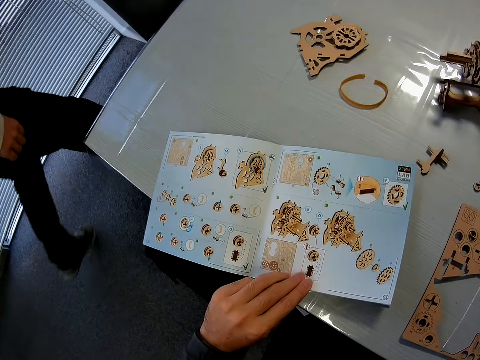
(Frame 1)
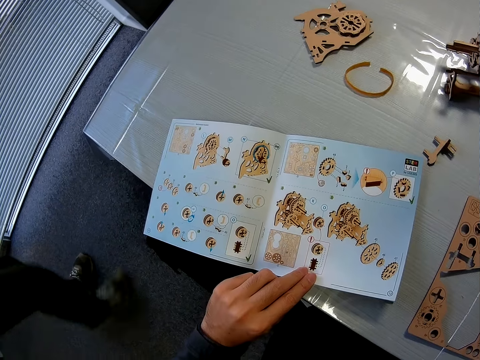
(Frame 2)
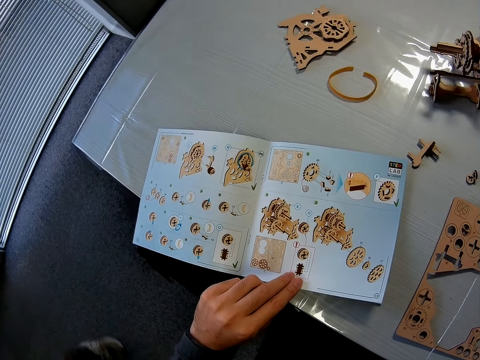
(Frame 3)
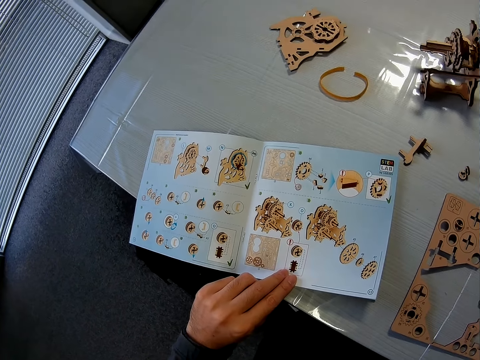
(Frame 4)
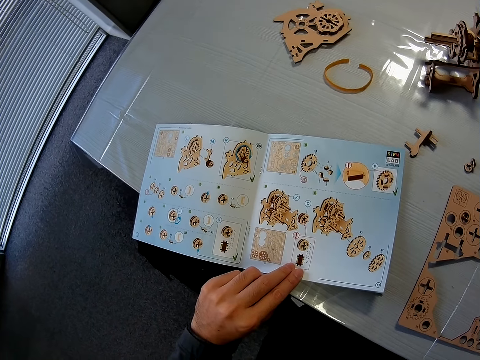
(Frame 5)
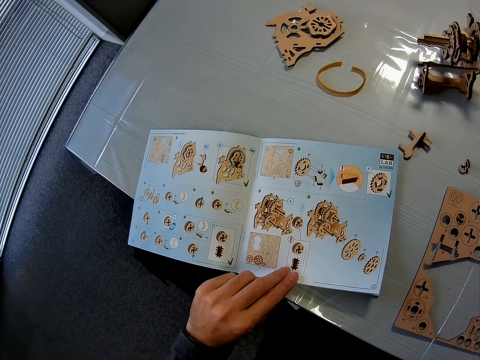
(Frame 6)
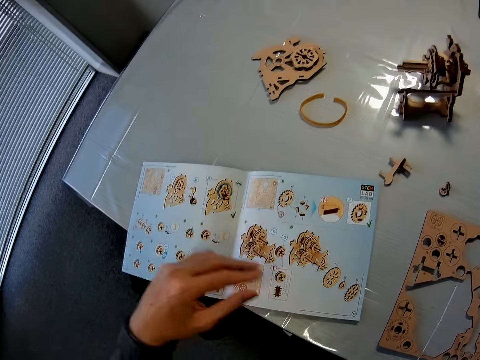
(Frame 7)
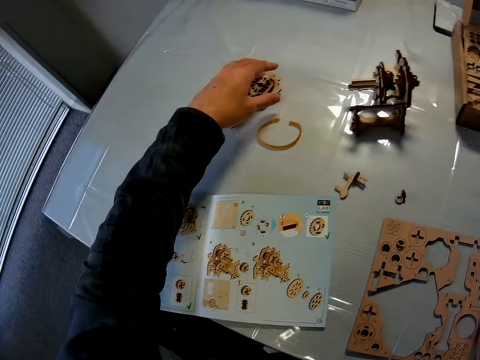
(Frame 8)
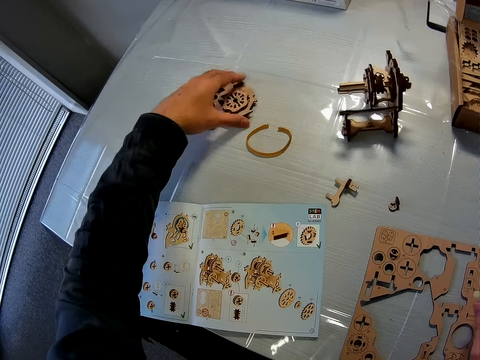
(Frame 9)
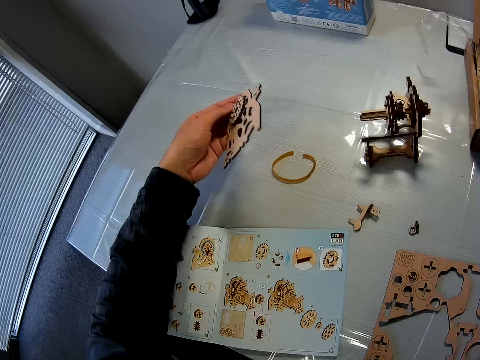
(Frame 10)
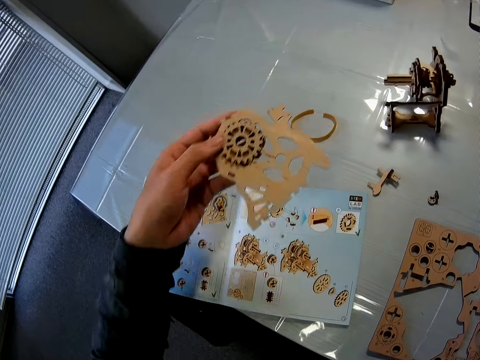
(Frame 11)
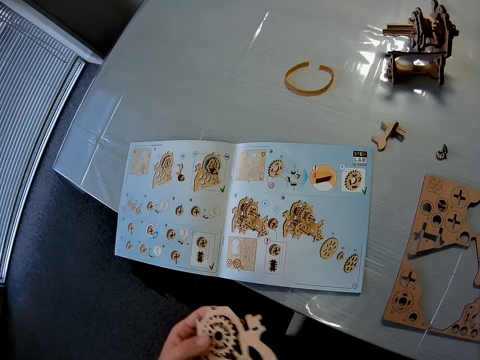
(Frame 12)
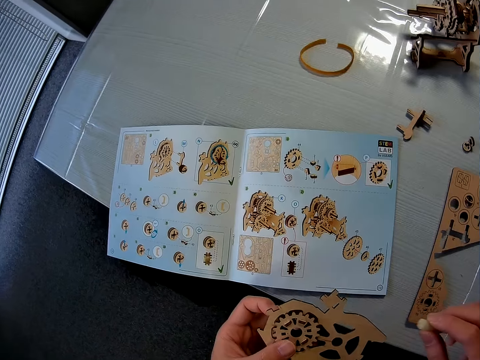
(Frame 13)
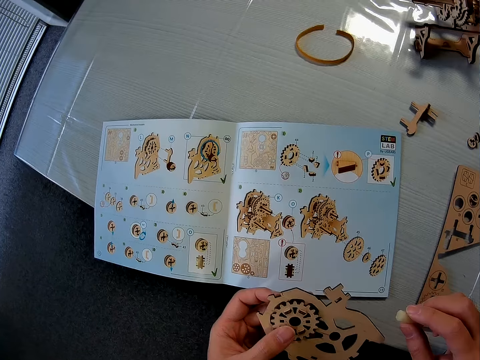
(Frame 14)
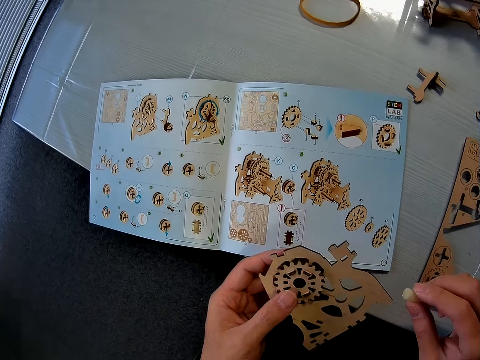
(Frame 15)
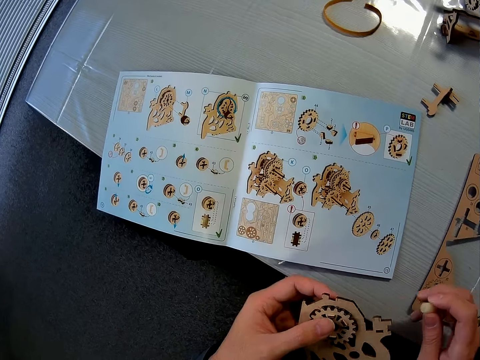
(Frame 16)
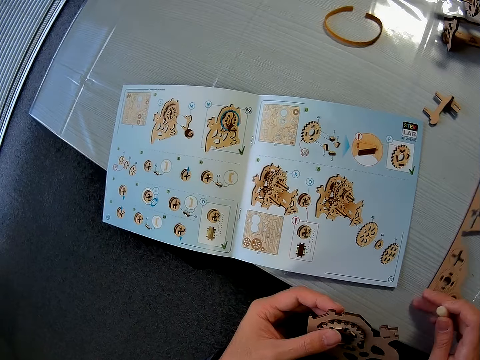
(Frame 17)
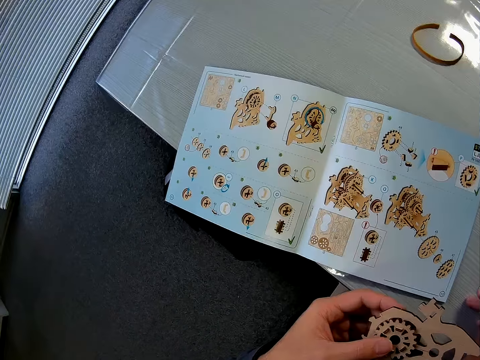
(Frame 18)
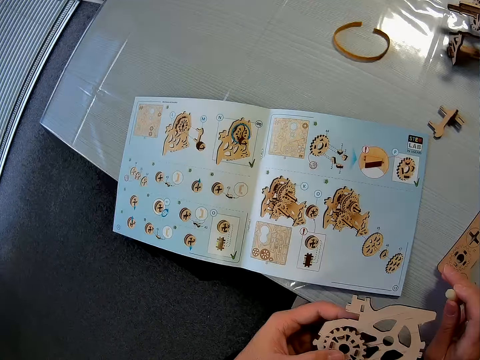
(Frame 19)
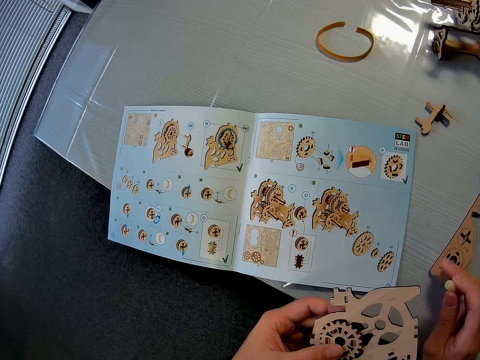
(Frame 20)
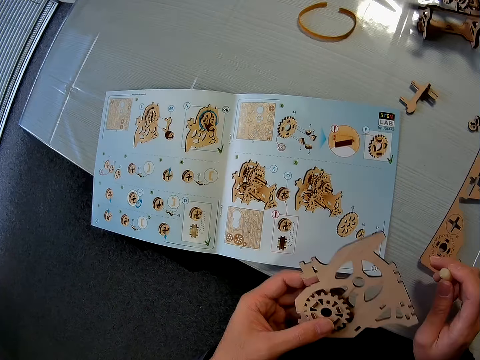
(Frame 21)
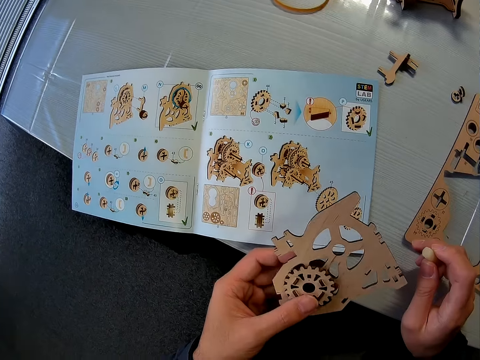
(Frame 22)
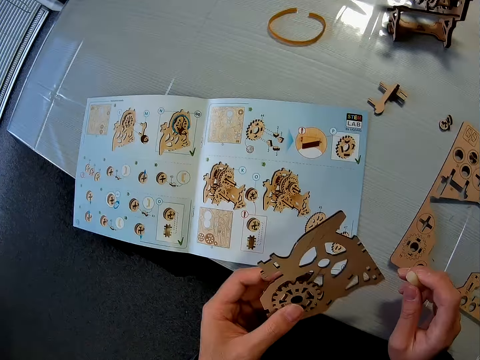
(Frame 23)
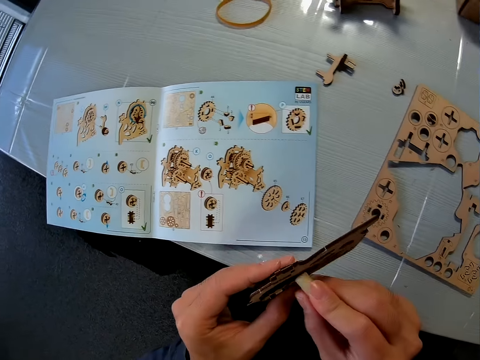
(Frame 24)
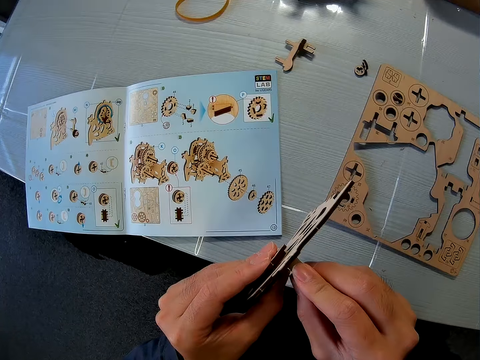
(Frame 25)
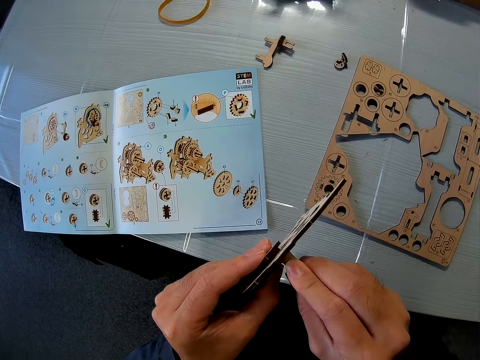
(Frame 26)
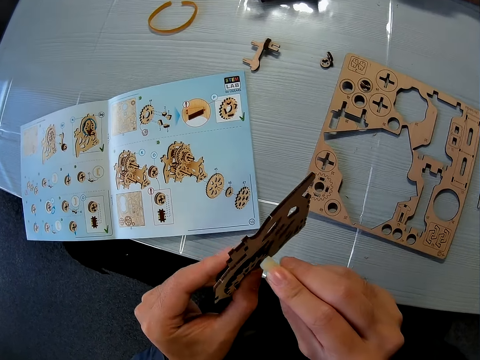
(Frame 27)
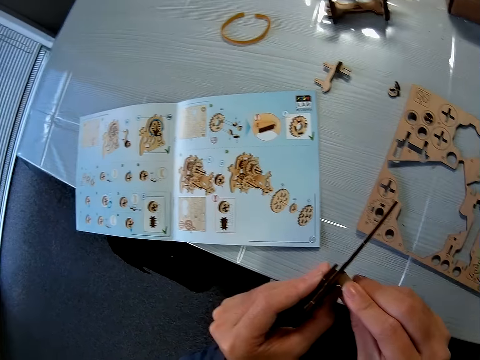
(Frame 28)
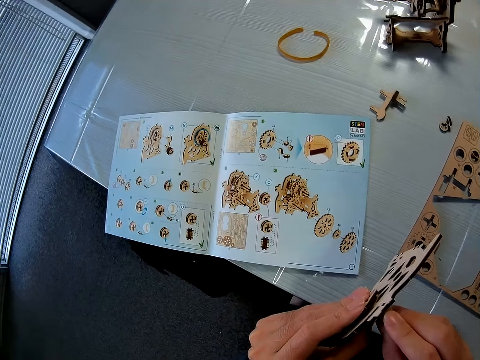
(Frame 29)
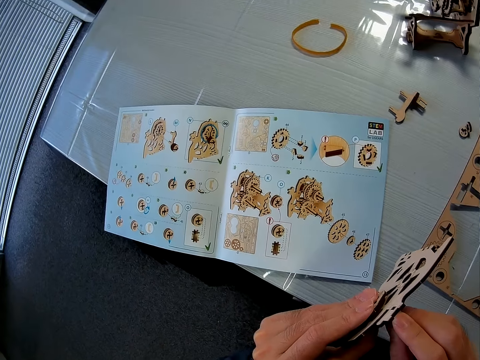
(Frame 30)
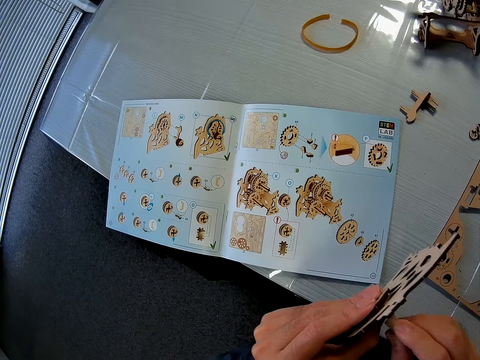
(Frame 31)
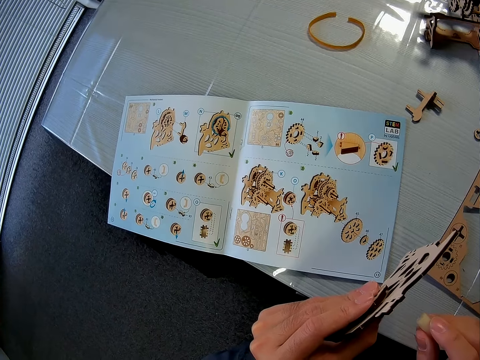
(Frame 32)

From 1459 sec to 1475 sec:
A person walks away. The camera wearer picks up the model piece on the table. They turn the model piece on the table. They look closely at the model piece. They adjust the laser cut wood craft on the table. They move a piece. They view the model piece. They mark the model piece with the eraser.

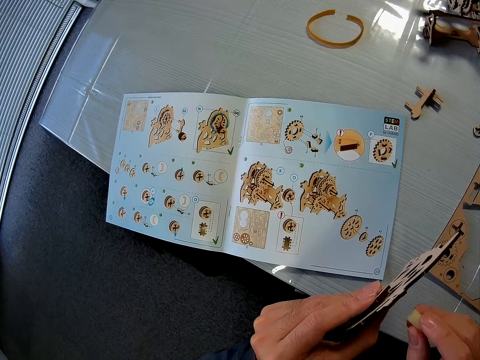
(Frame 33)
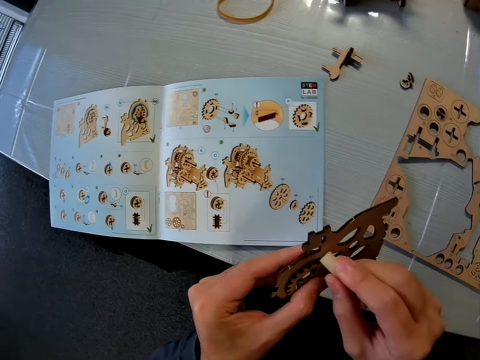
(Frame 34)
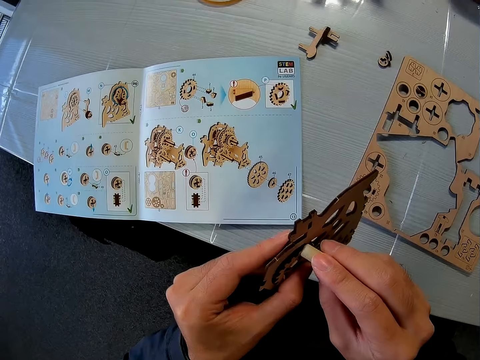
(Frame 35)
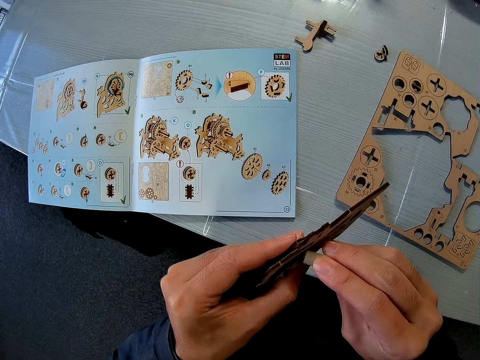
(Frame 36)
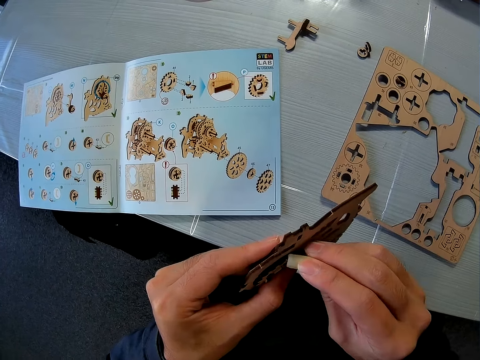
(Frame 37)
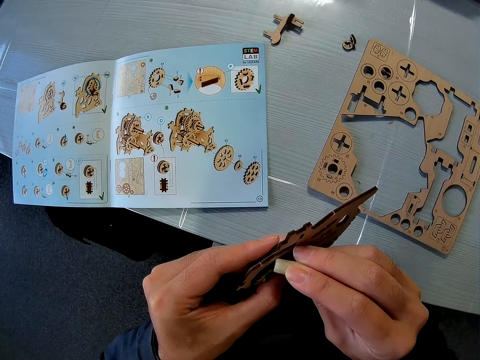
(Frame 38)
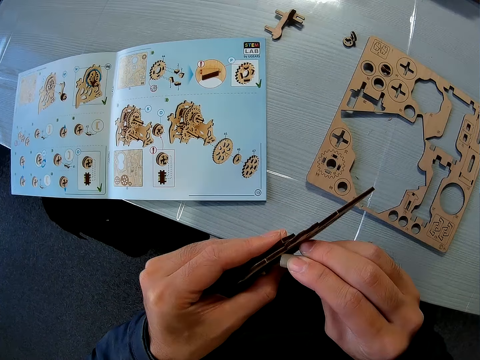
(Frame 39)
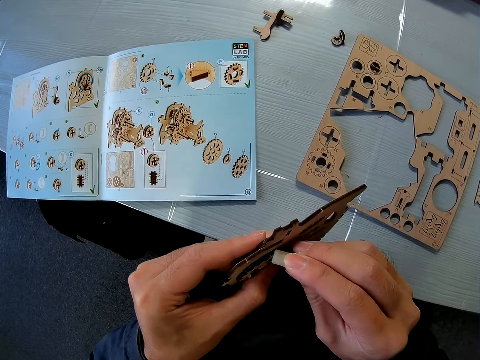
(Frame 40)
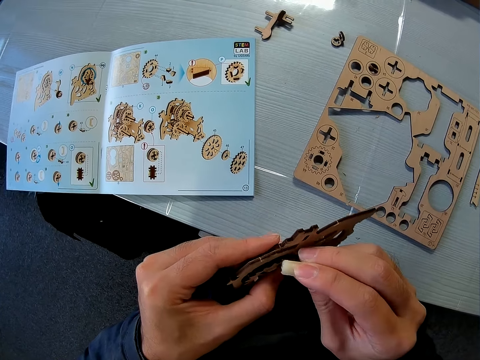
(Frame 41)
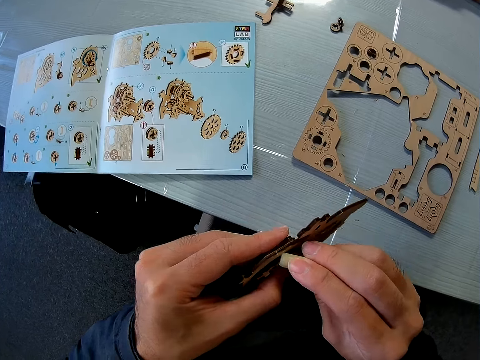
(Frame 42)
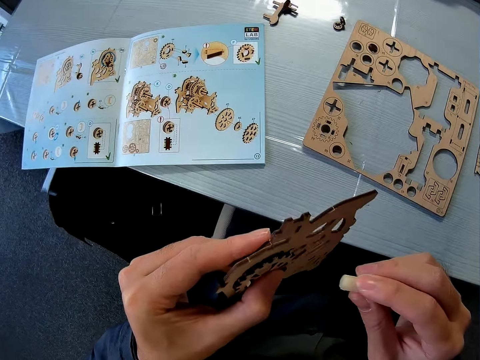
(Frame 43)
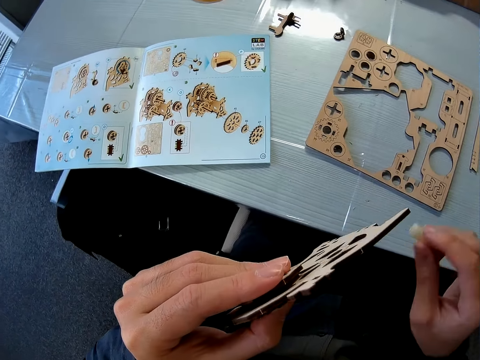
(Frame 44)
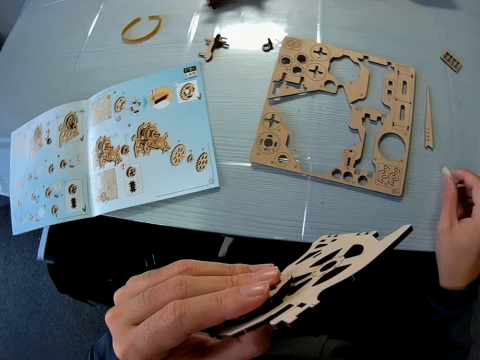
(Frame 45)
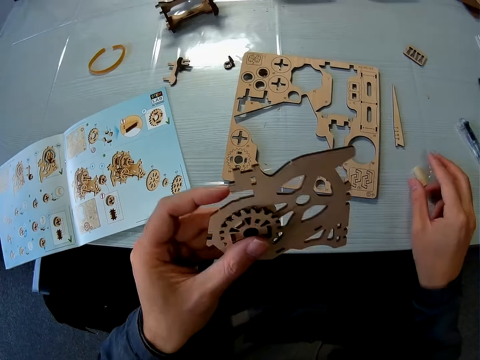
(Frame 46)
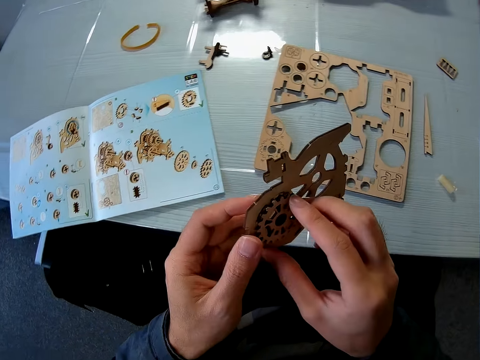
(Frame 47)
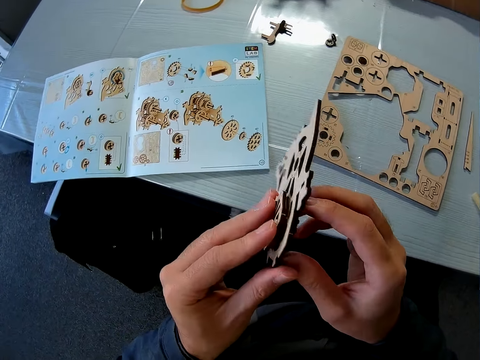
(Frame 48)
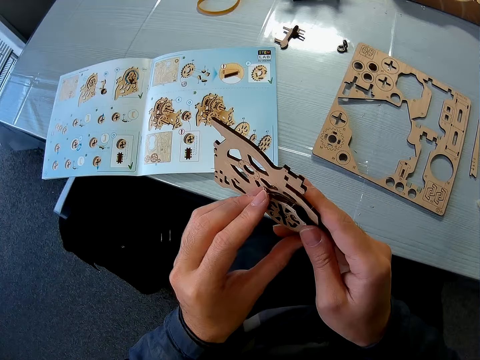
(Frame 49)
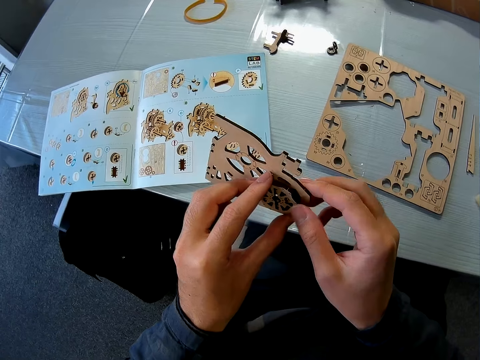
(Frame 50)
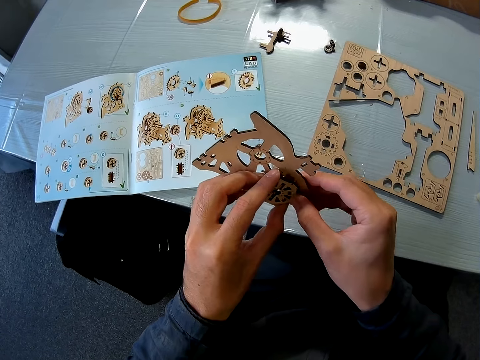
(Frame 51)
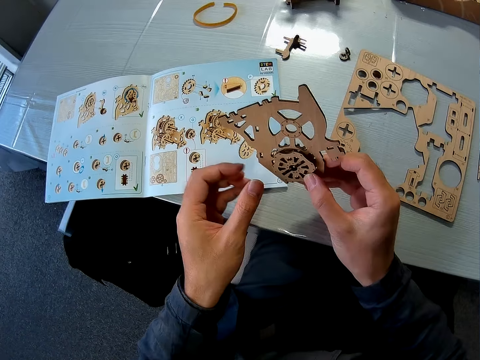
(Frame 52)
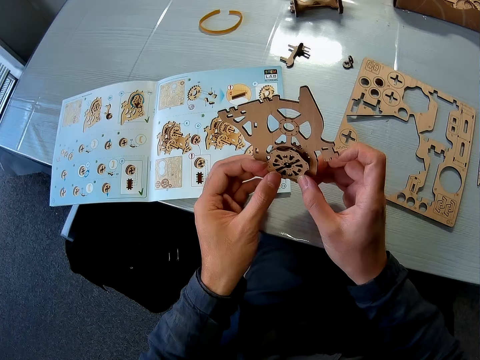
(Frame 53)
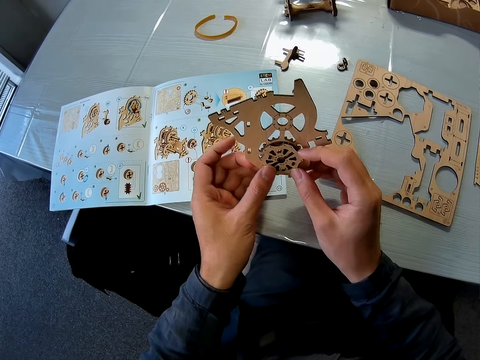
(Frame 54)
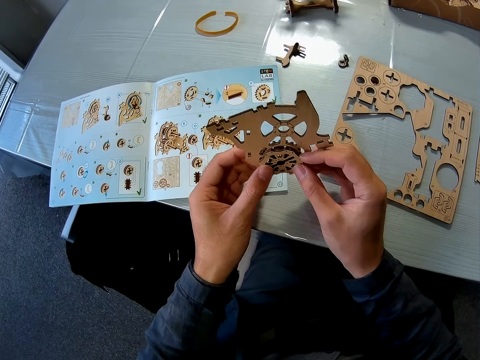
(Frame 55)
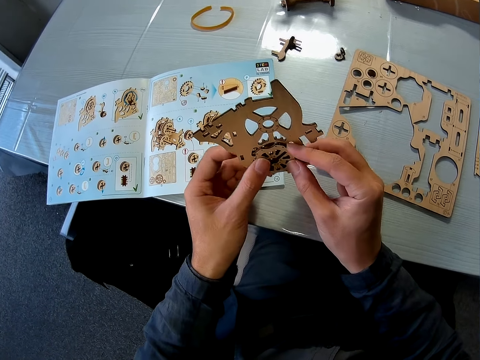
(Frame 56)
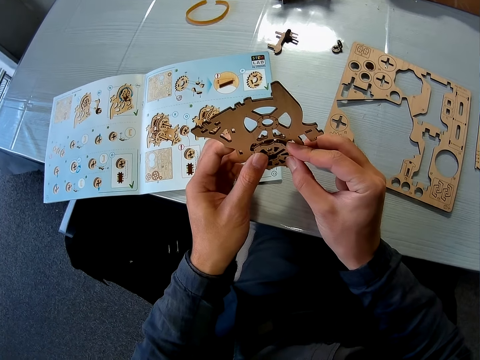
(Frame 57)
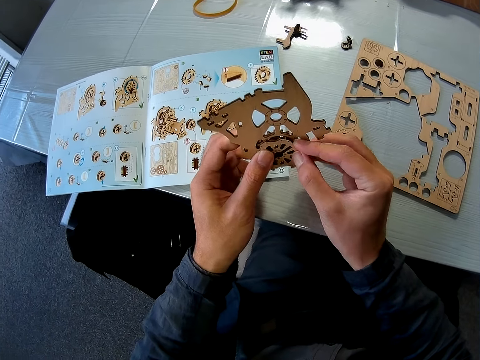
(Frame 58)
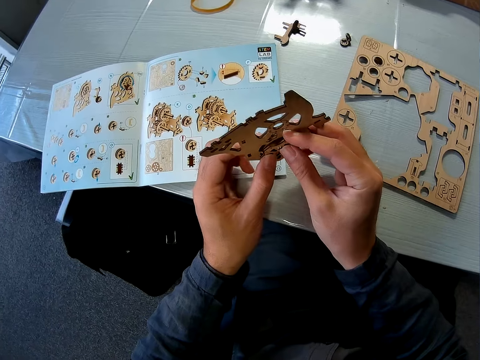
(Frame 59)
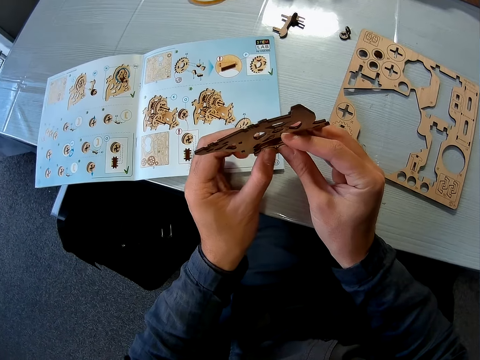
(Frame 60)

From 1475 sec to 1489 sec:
The camera wearer puts the object on the table. They adjust the model piece.
